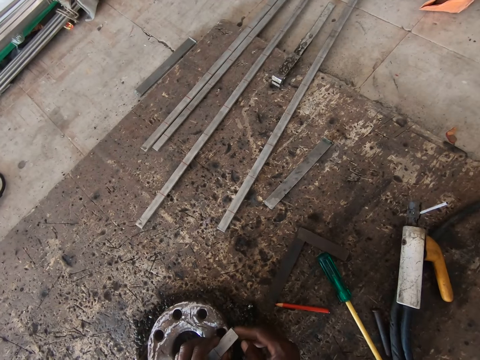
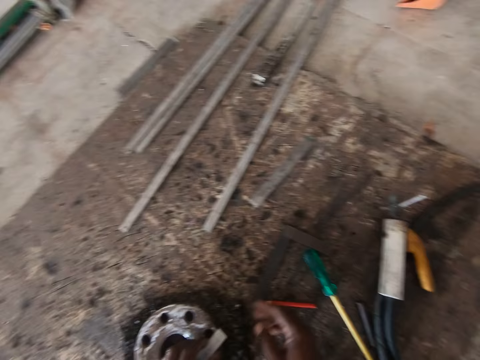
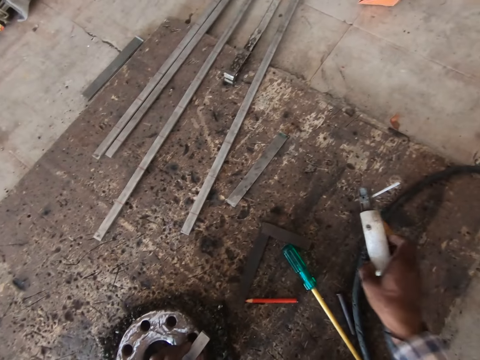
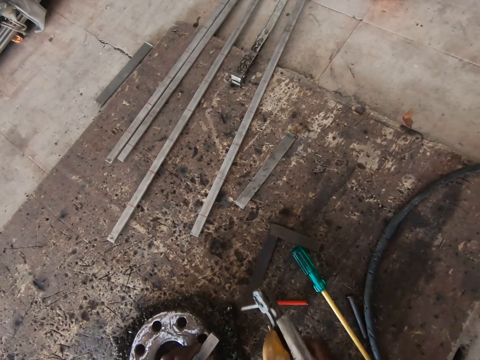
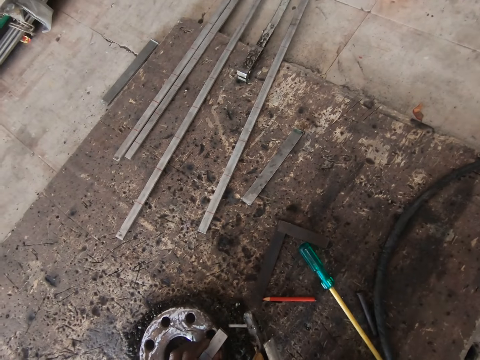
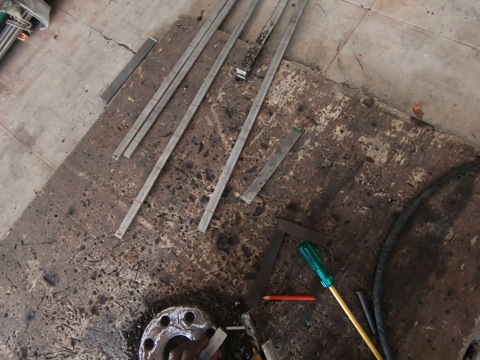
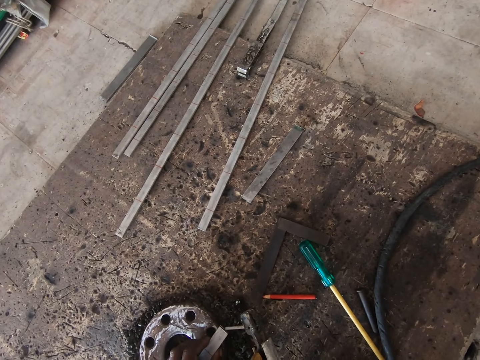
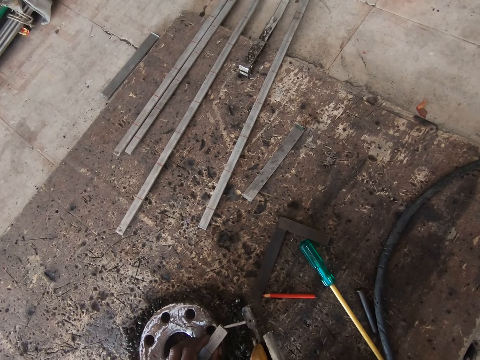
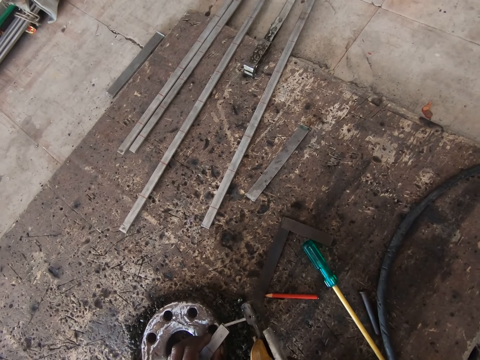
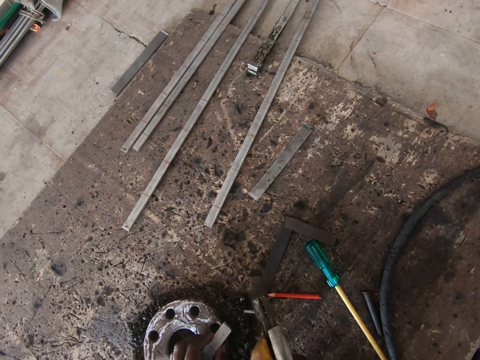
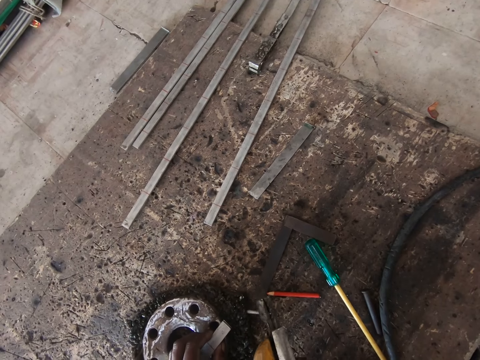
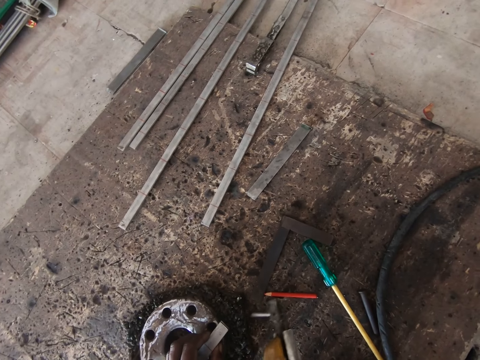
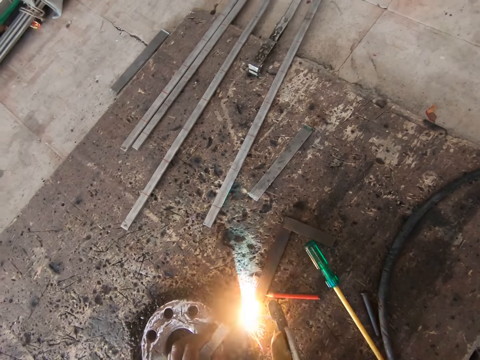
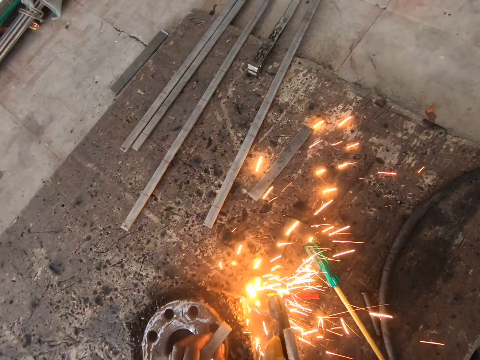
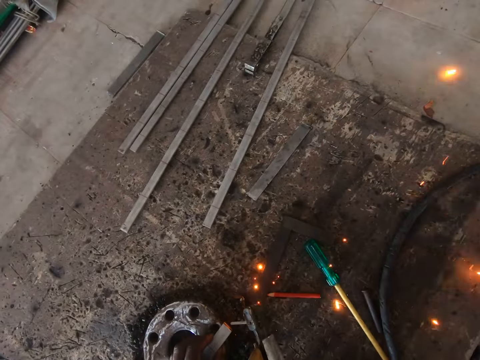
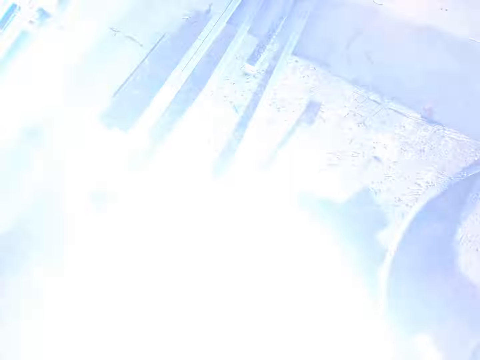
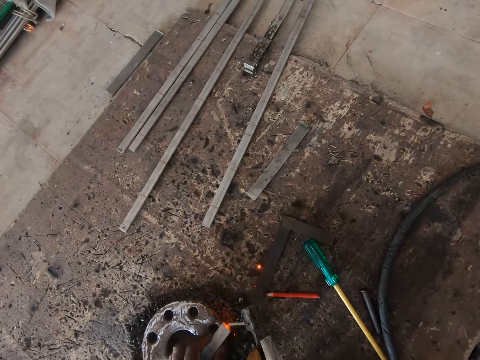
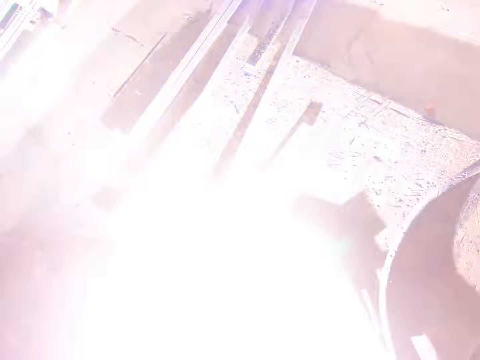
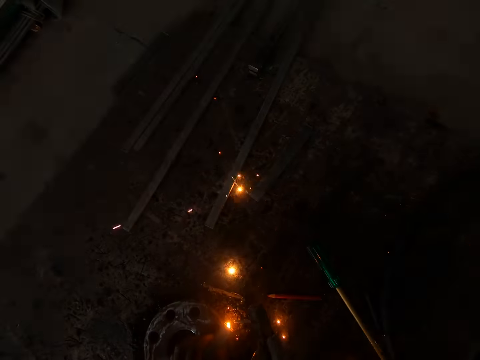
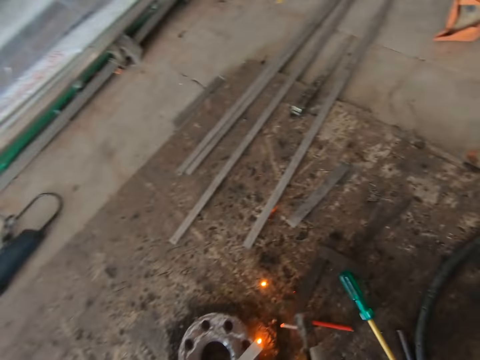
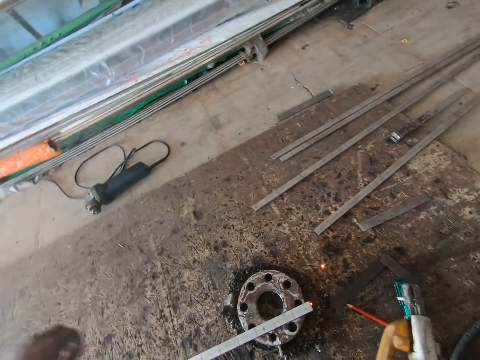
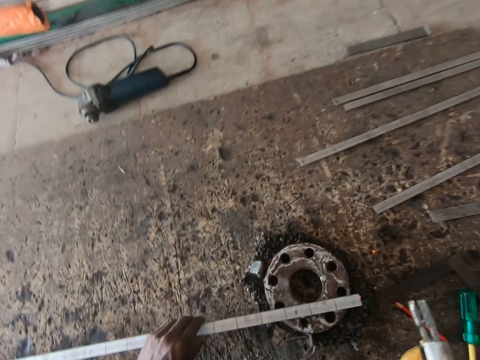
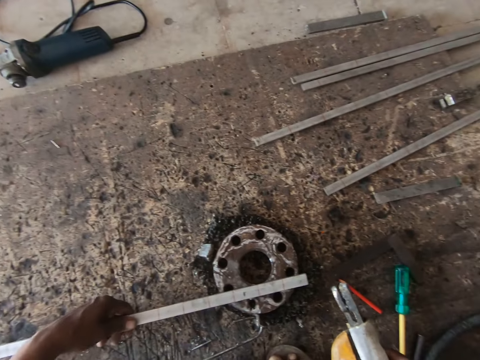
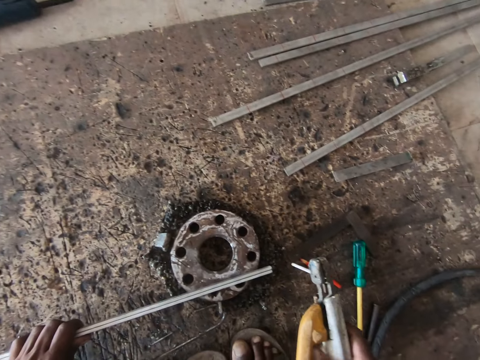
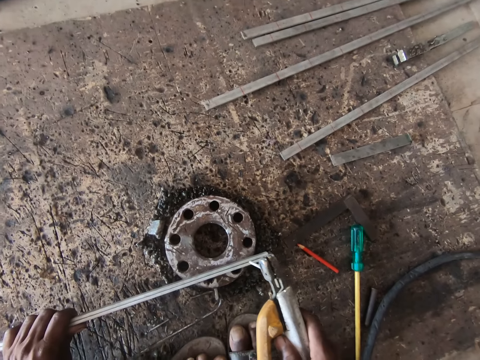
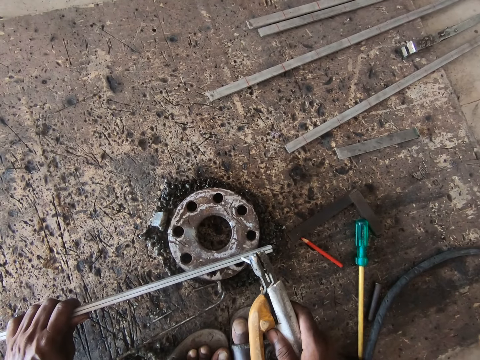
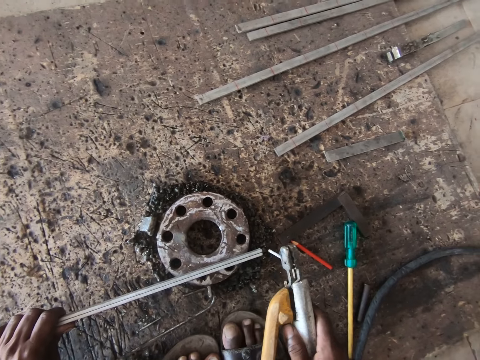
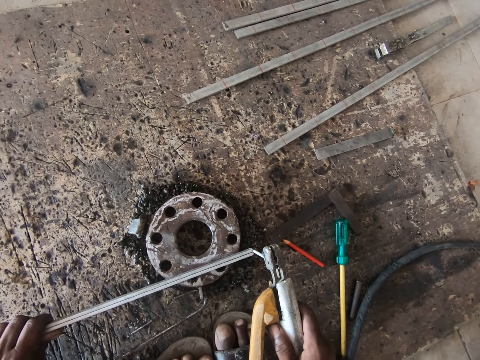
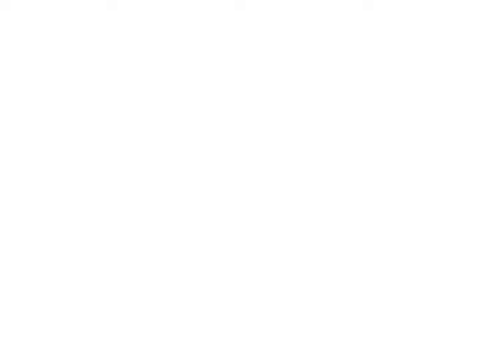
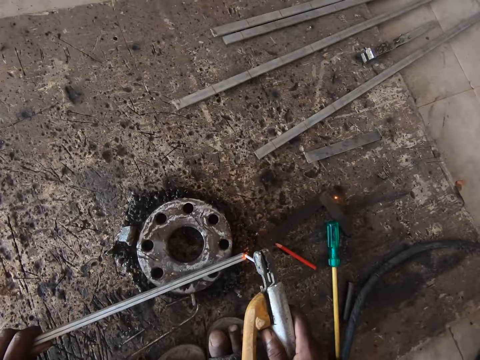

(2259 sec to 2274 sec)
The camera wearer picks up the electrode or machine from the board with his right hand. He holds the electrode in both hands. He welds the metal with the welding machine. He hits the iron rods on the flange with the electrode in both hands. He hits an iron rod on the board with the electrode in both hands. He welds the iron rods on the flange with the electrode in both hands. He holds the iron rod on the flange with his left hand. He welds the iron rods on the flange with the electrode in both hands.

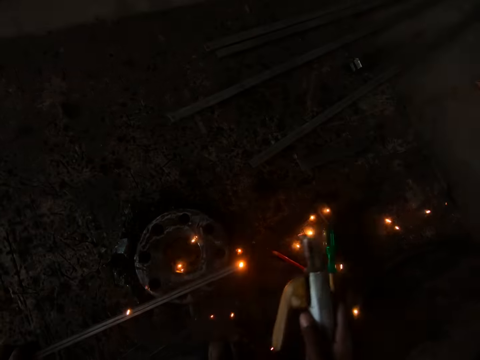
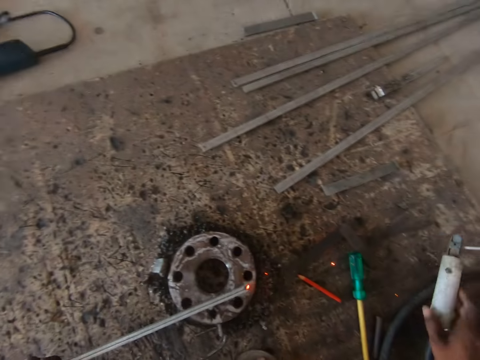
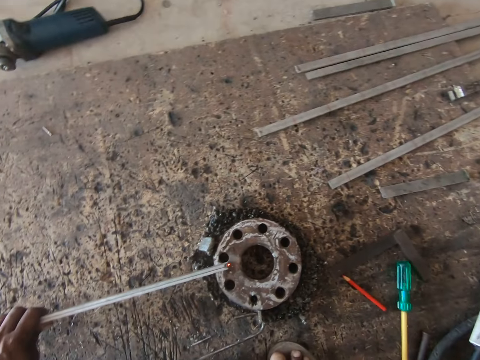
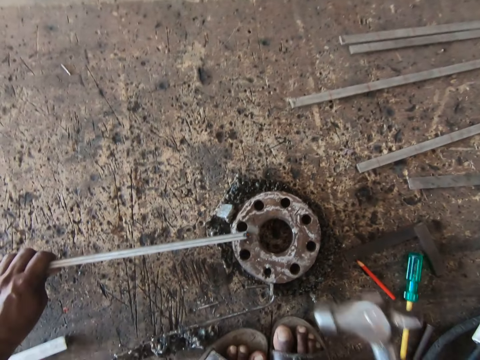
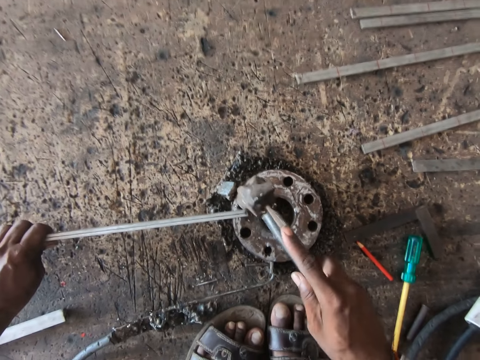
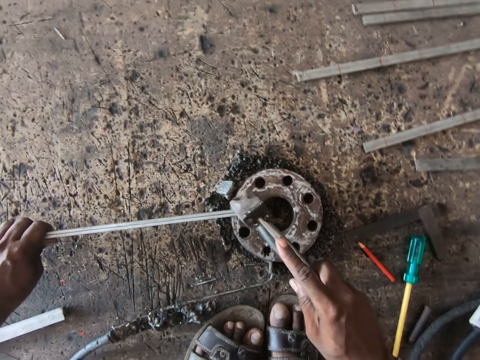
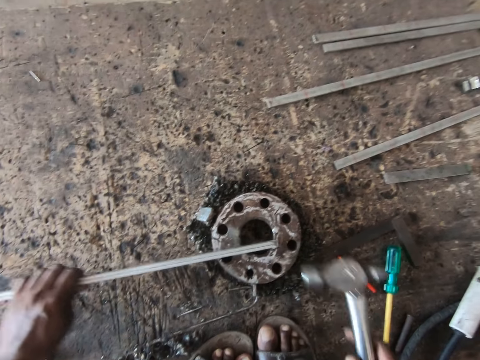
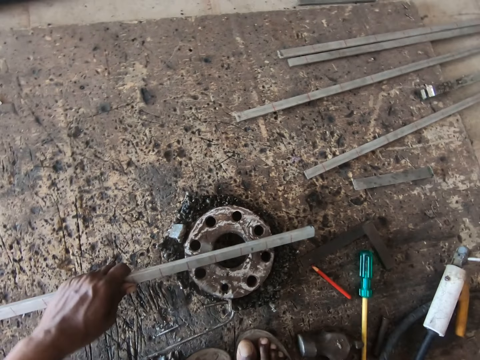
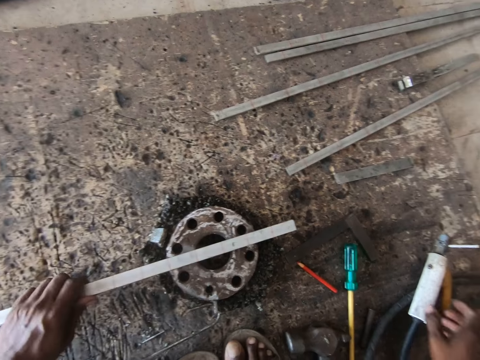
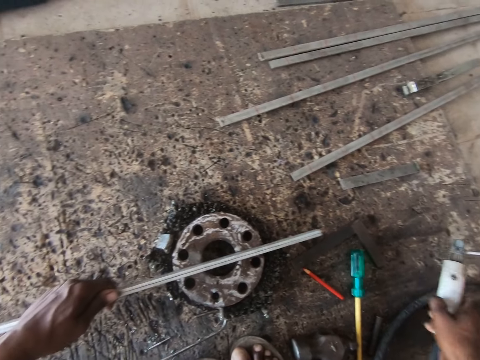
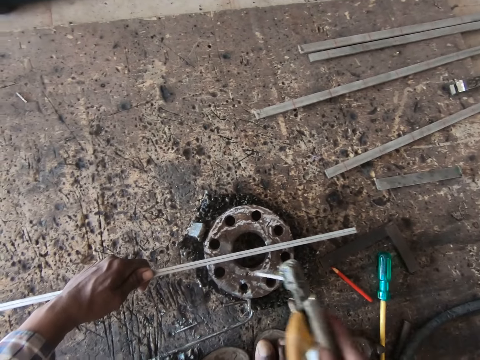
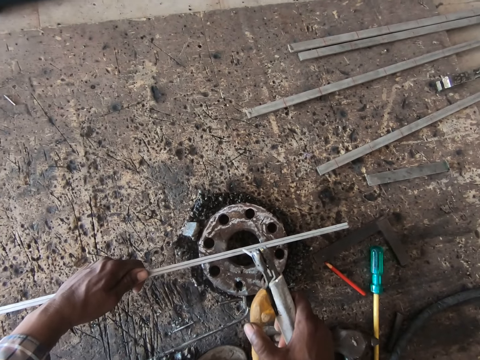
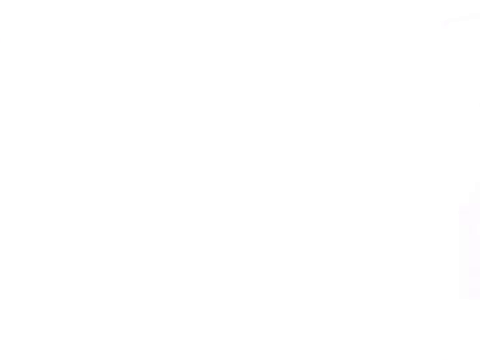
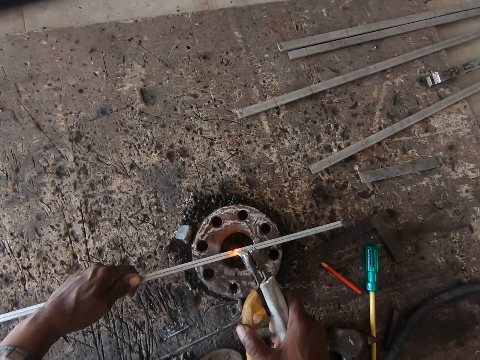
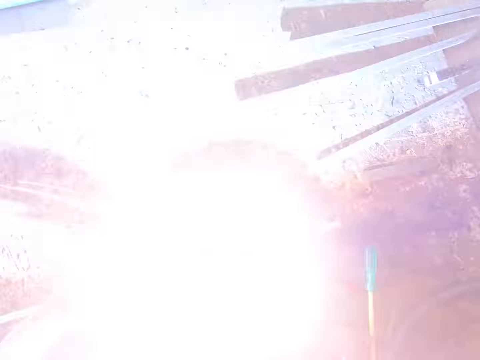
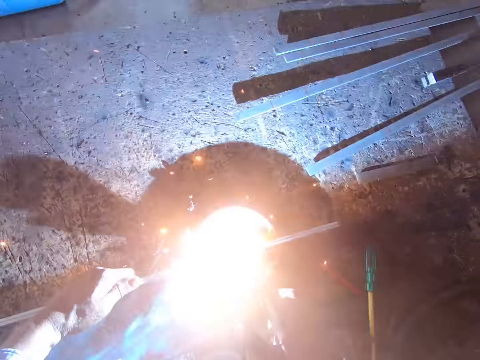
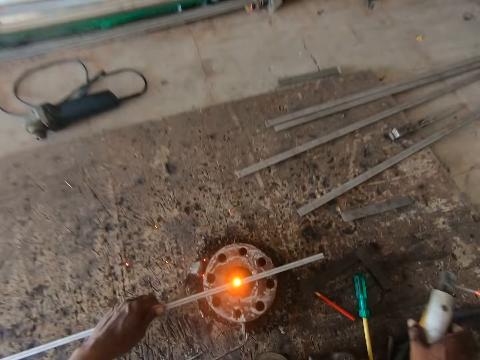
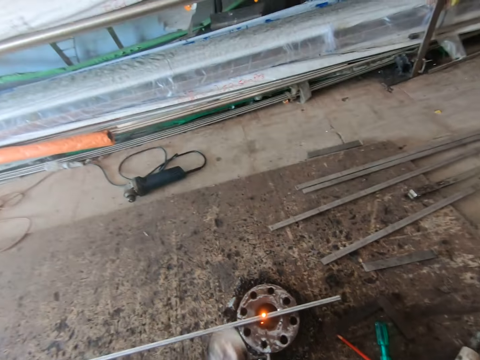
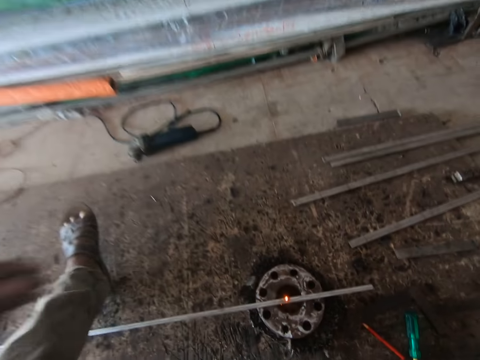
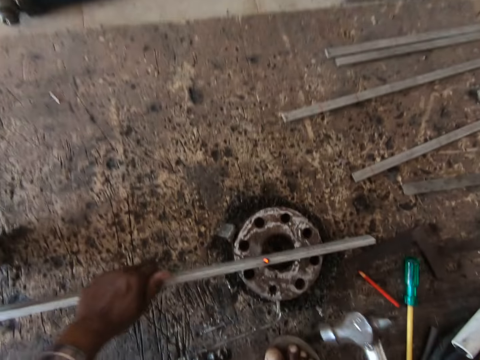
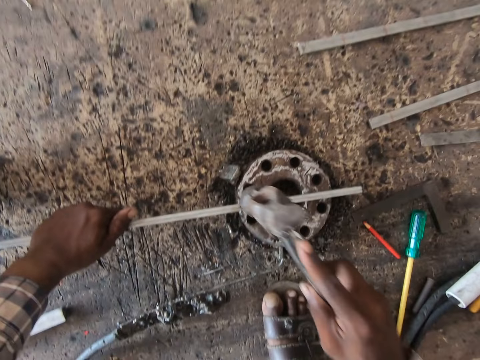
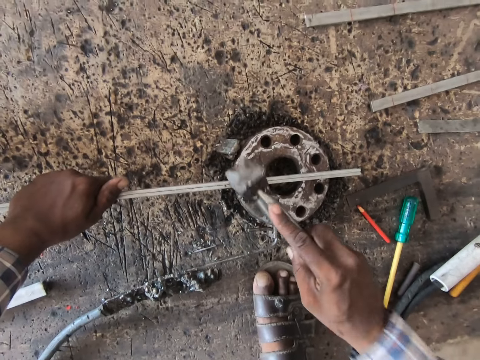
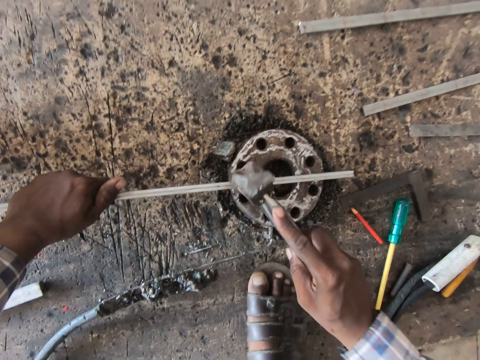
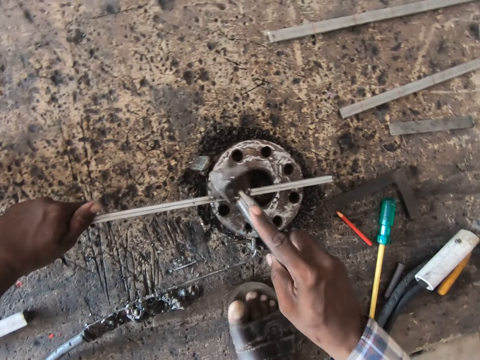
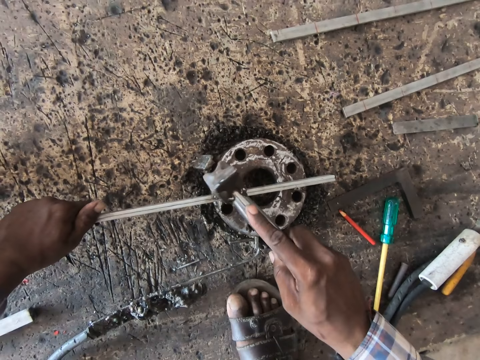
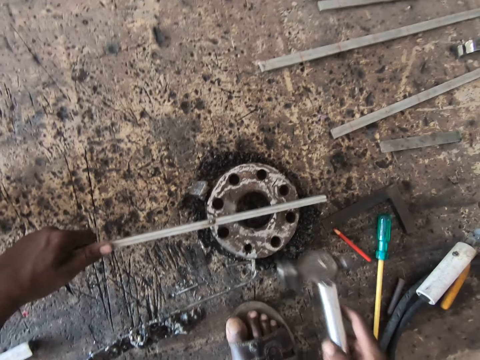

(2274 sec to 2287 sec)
The camera wearer drops the electrode on the board with his right hand. He hits the iron rod with the hammer in his right hand. He shifts the iron rod on the flange with his left hand. He picks up the electrode from the board with his right hand. He welds the iron rod on the flange with the electrode in both hands. He drops the electrode on the board with his right hand. He holds the iron rod on the flange with his left hand. He hits the iron rod with the hammer in his right hand. He shifts the iron rod on the flange with his left hand.
